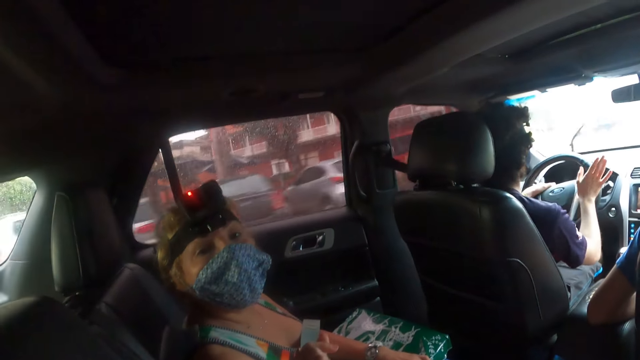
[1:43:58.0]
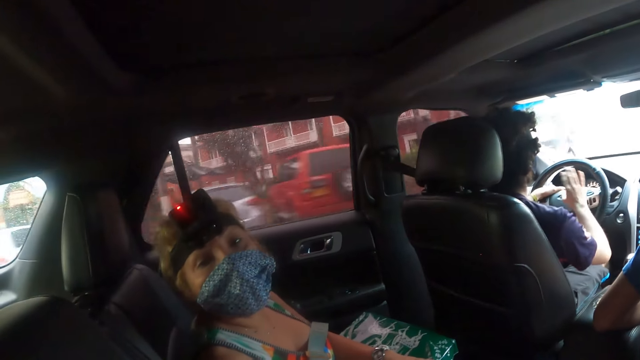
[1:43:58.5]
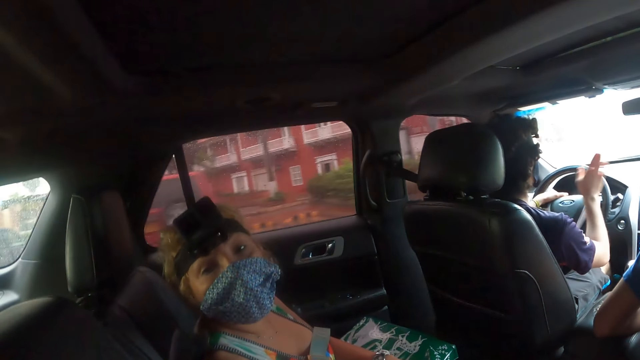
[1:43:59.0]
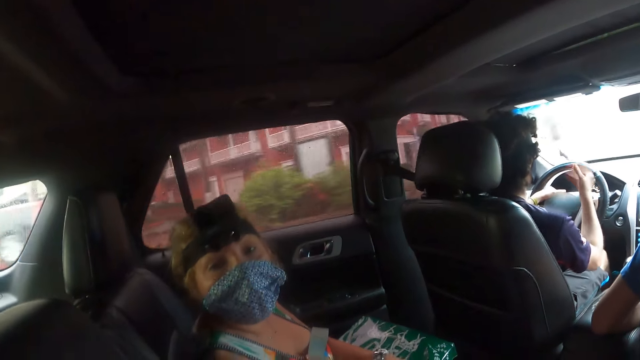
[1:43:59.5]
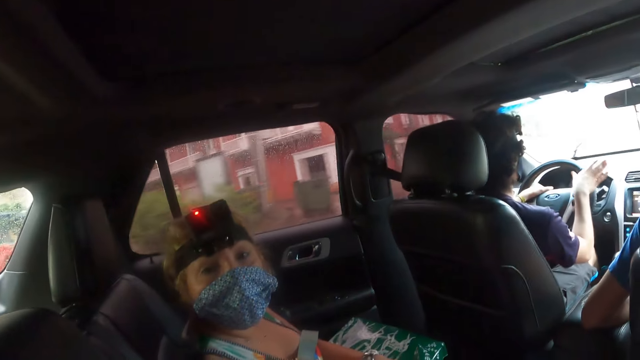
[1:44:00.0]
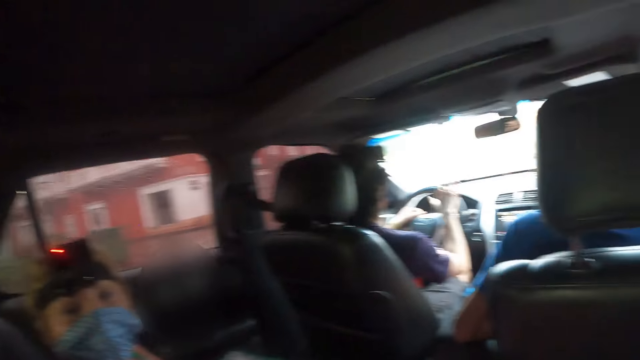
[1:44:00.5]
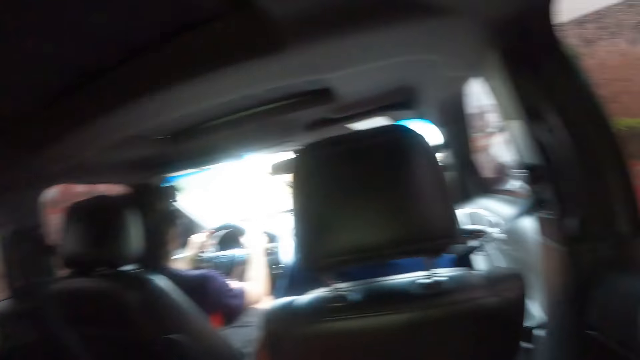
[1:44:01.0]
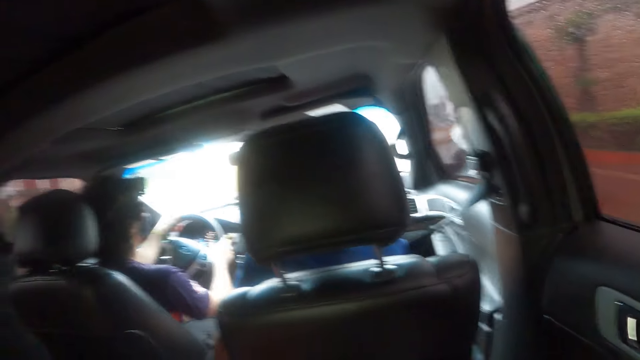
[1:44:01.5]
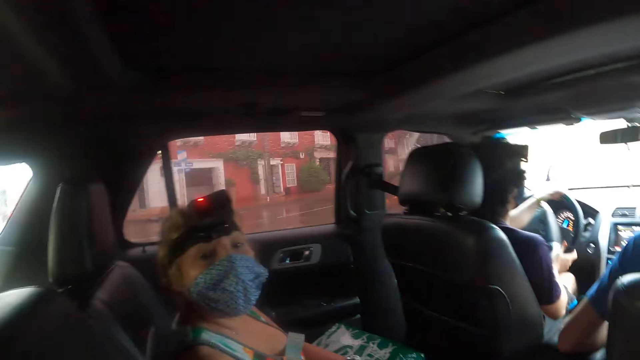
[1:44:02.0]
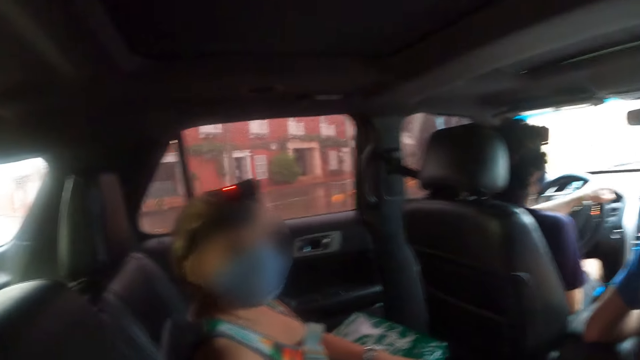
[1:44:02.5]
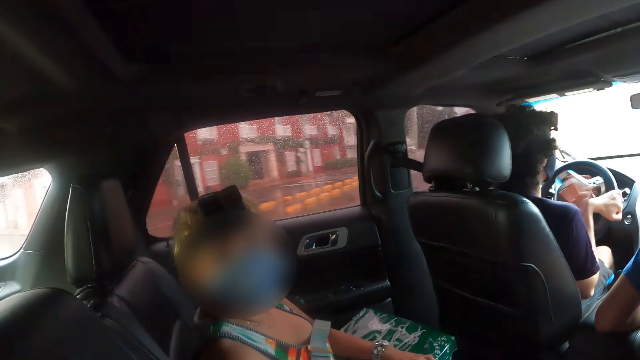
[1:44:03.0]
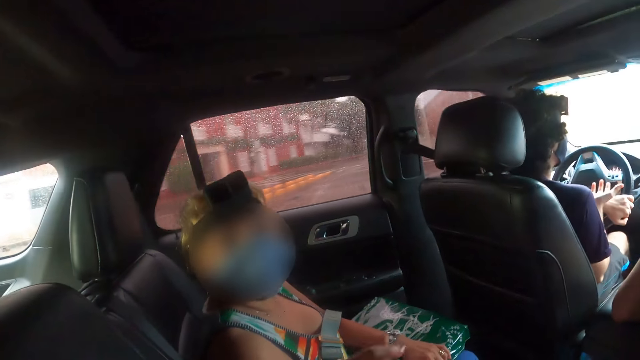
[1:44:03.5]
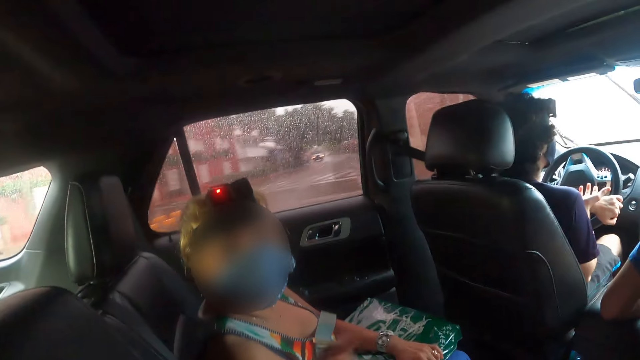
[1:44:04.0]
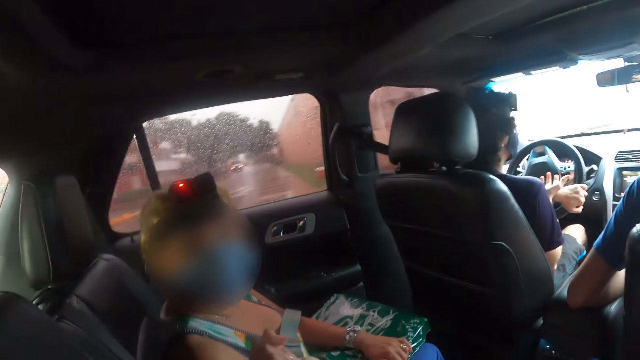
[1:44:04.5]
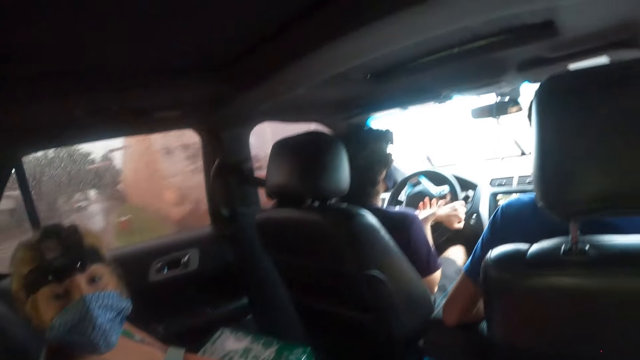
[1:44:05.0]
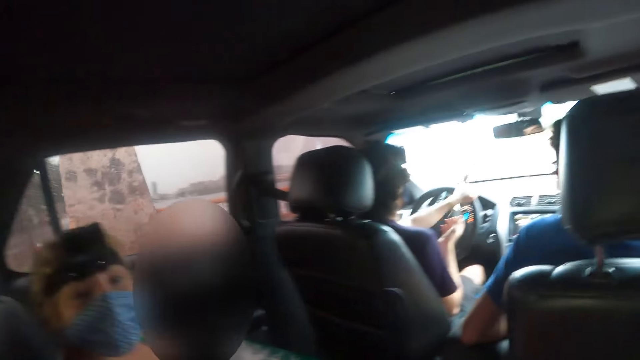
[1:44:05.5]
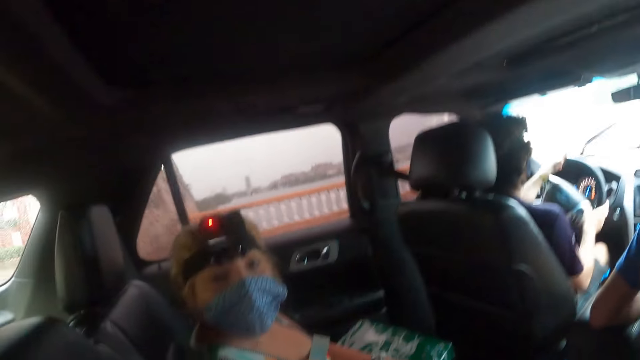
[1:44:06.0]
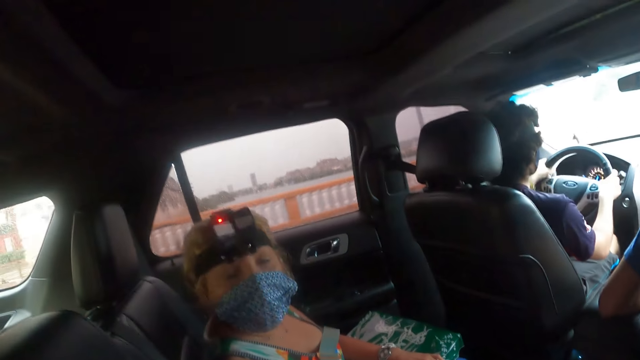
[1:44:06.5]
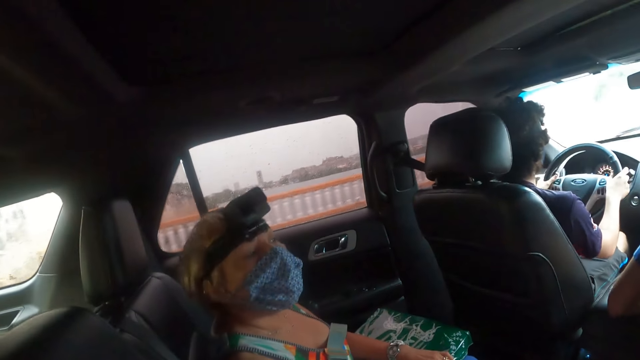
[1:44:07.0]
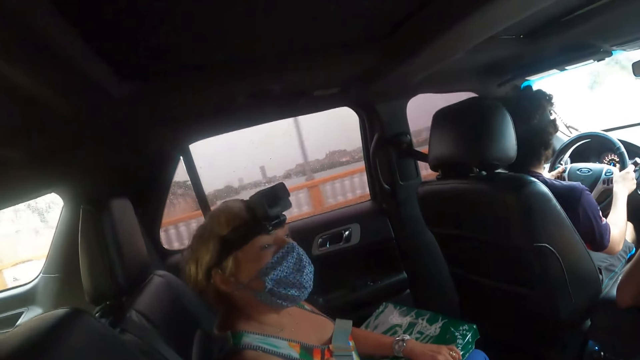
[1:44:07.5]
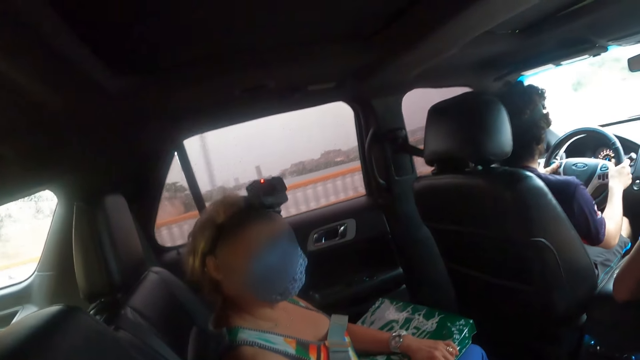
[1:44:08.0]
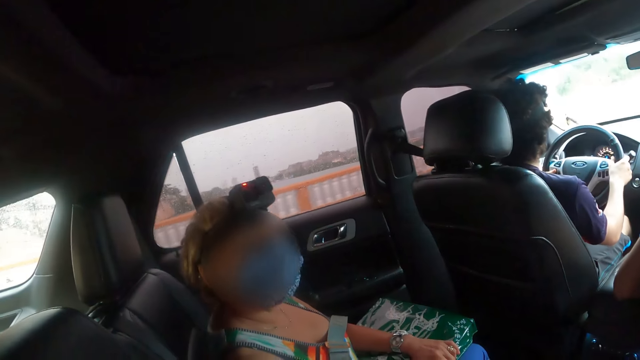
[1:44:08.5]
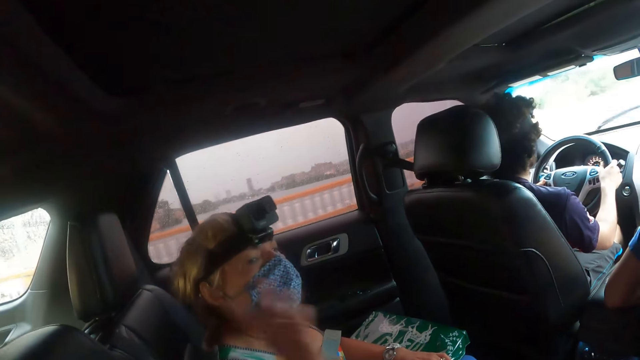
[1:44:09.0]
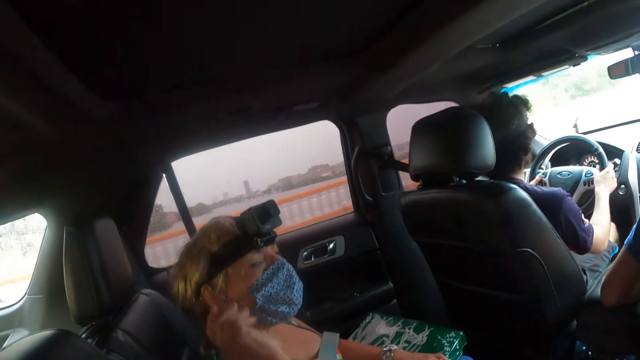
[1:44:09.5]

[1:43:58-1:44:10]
The camera wearer looks around the car. A person moves the hands. The camera wearer looks around the car.

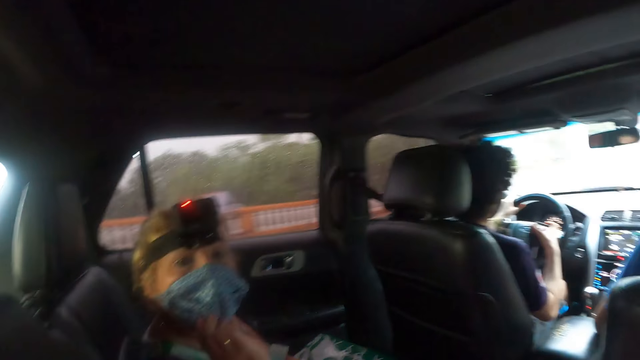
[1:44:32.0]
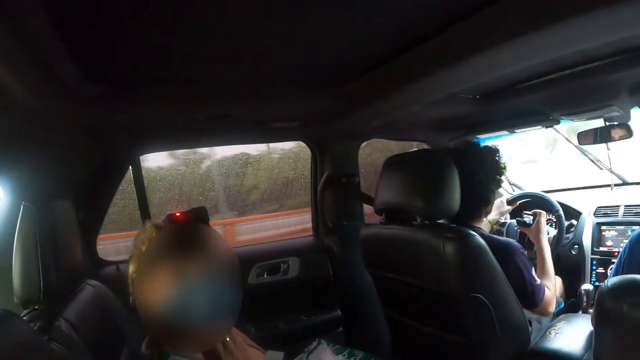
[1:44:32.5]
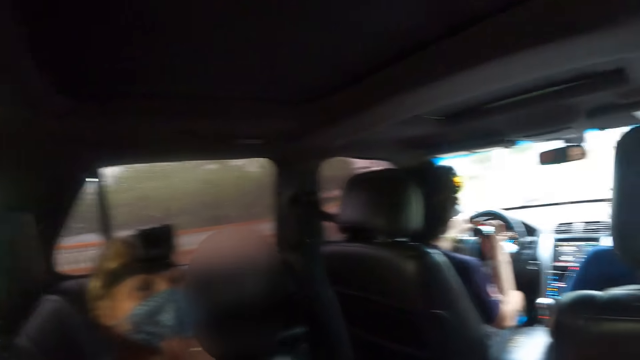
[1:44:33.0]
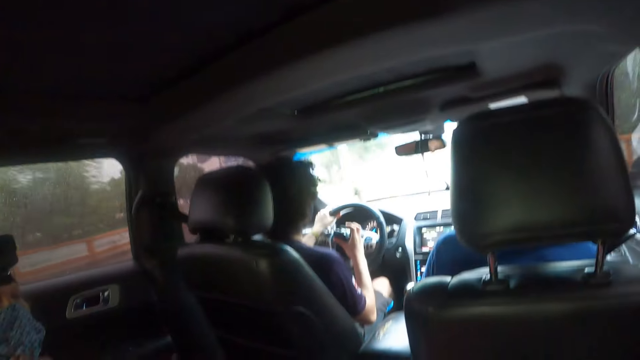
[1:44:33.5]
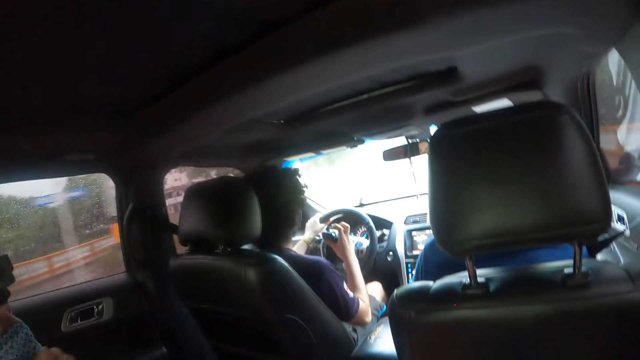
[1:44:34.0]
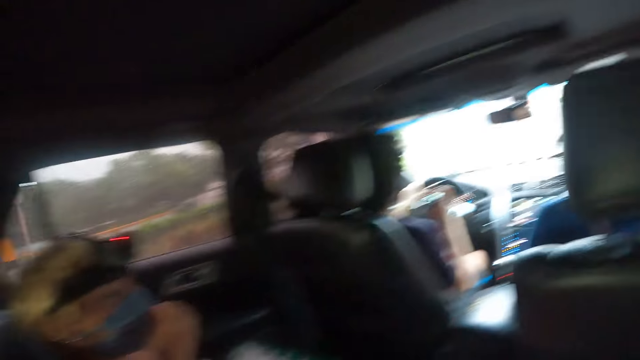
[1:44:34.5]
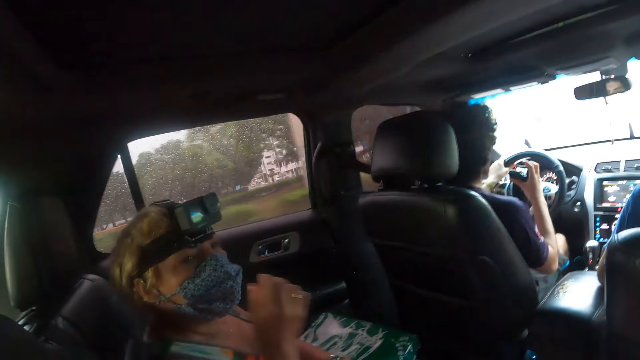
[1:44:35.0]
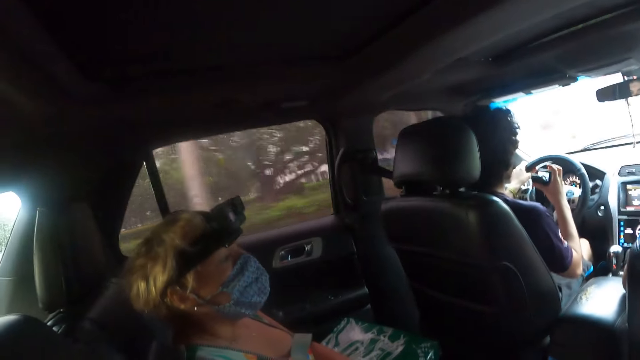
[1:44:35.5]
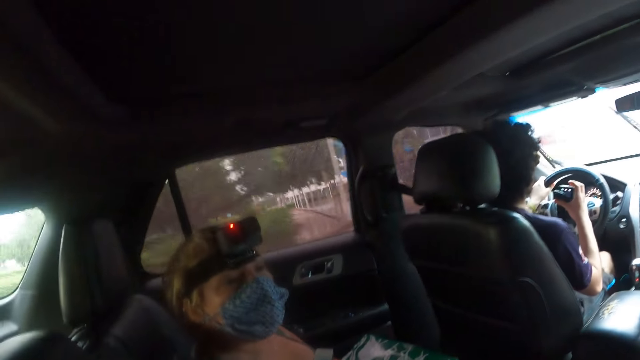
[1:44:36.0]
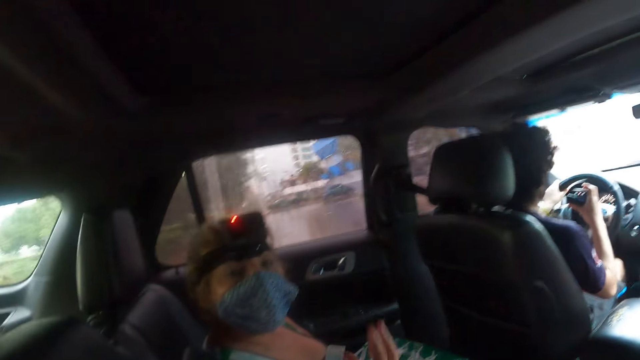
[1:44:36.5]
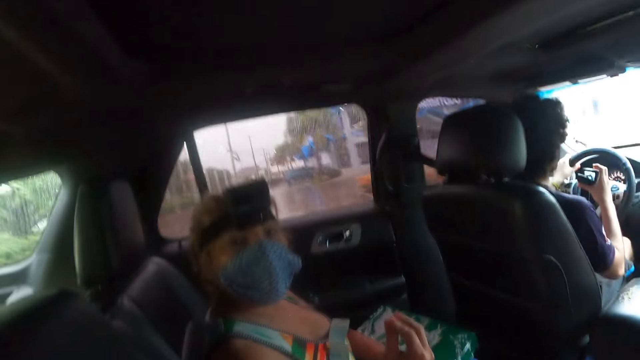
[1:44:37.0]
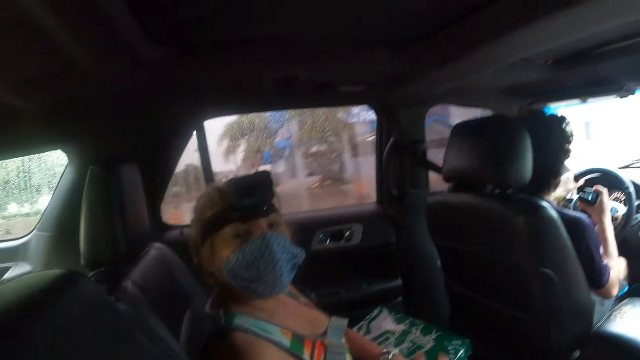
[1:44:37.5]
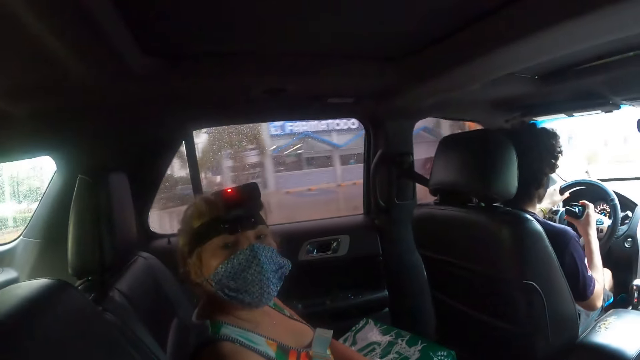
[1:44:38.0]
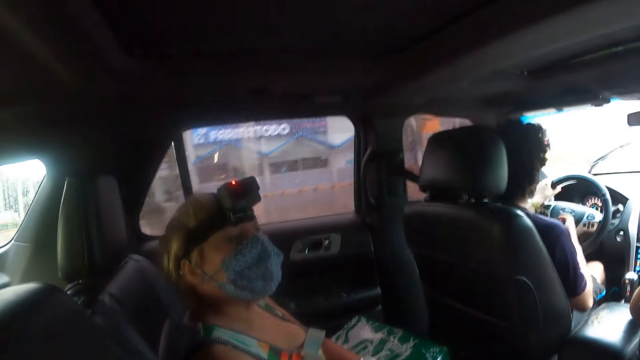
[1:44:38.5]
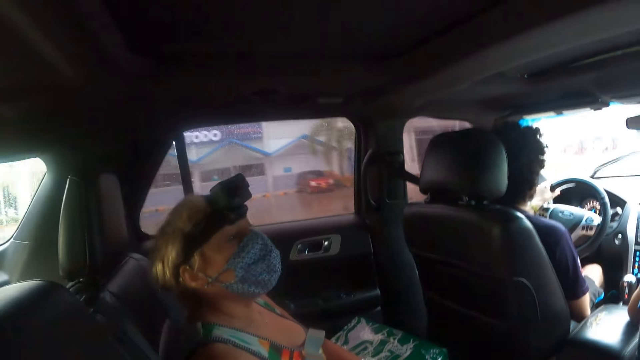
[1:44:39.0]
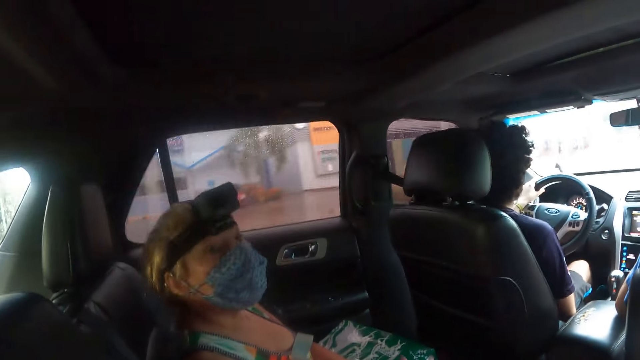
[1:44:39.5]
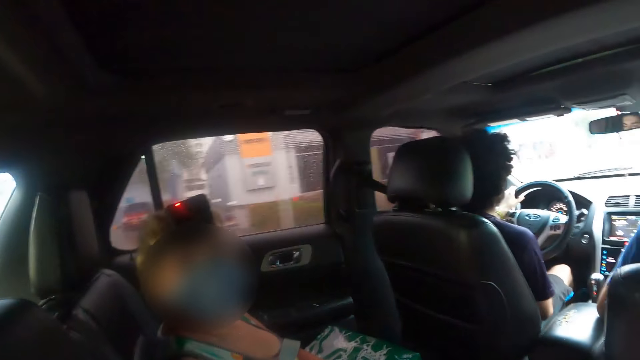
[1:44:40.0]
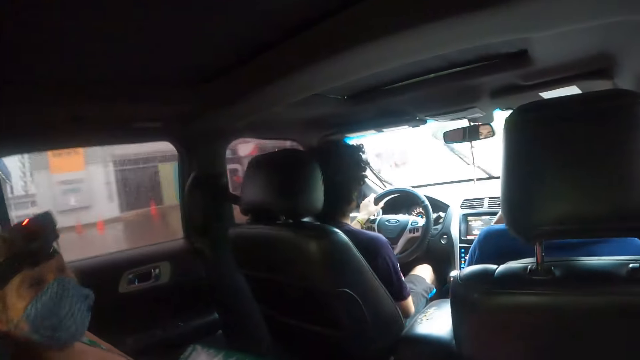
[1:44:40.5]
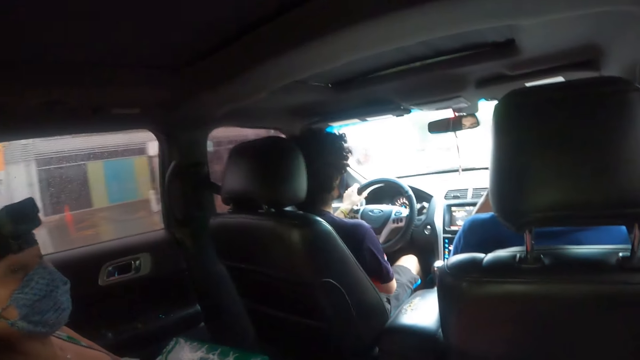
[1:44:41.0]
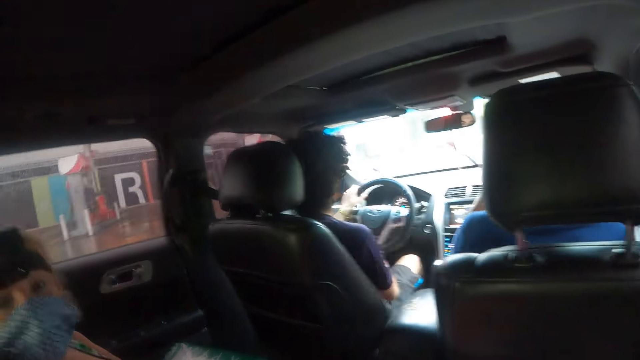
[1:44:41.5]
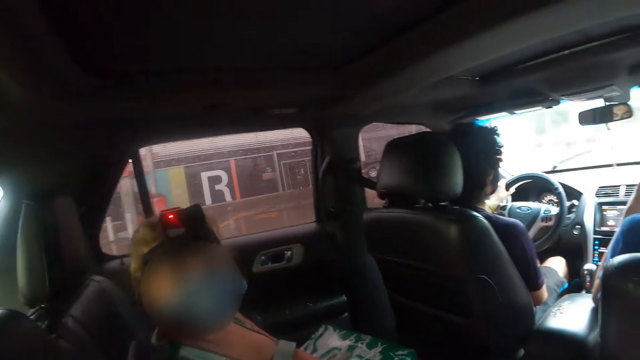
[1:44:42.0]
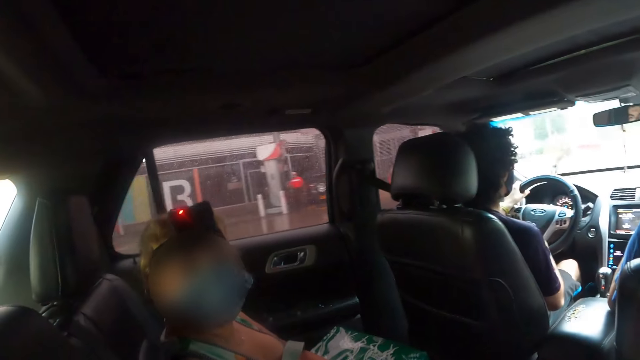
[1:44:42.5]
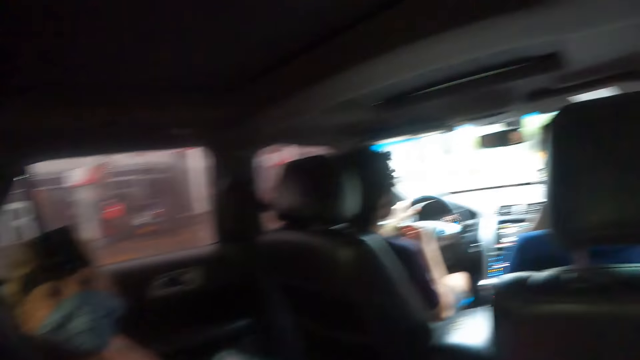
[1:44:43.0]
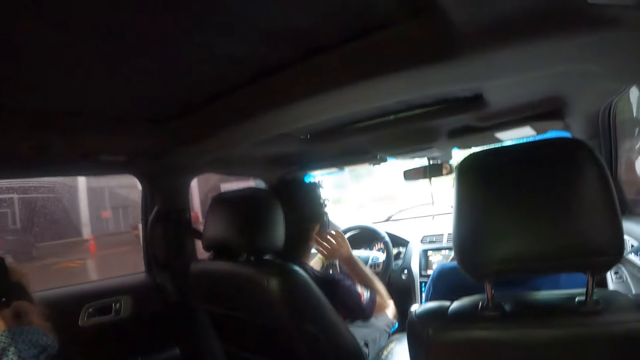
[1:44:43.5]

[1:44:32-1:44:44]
A person adjusts her face mask. The camera wearer looks around the car.
